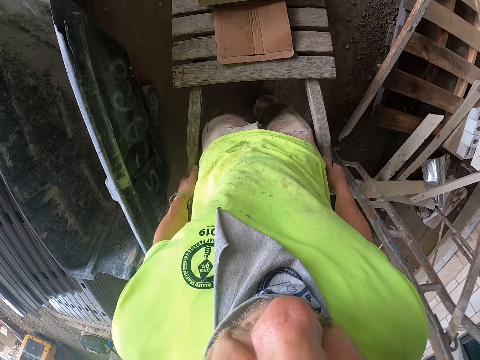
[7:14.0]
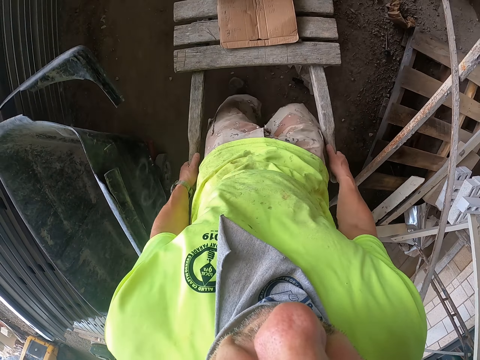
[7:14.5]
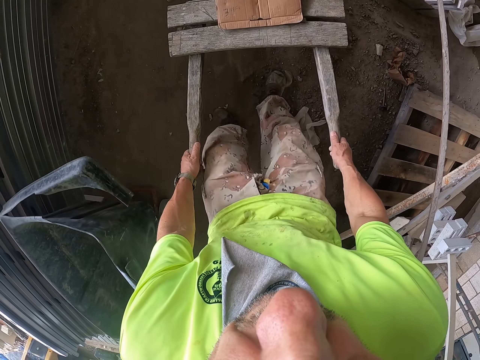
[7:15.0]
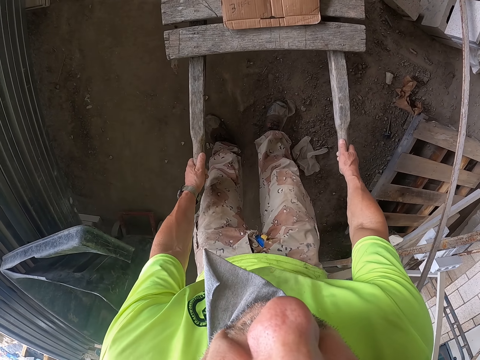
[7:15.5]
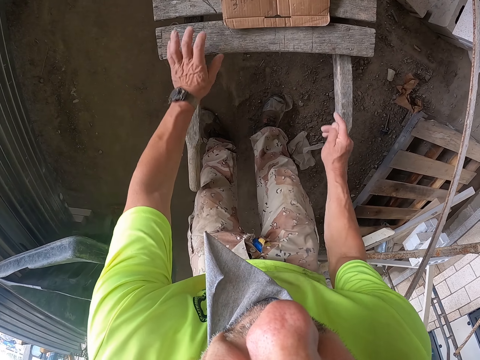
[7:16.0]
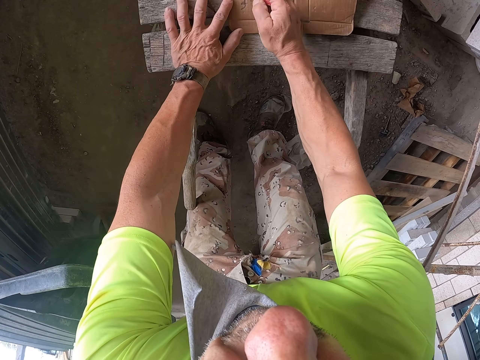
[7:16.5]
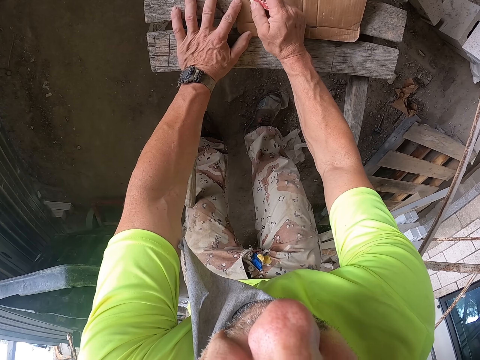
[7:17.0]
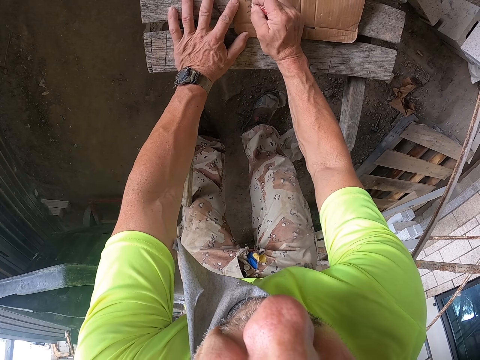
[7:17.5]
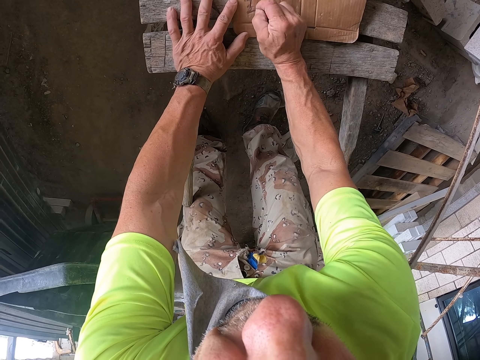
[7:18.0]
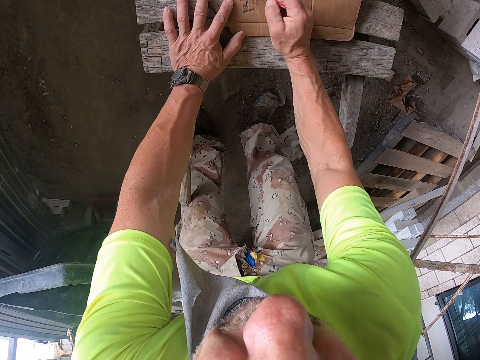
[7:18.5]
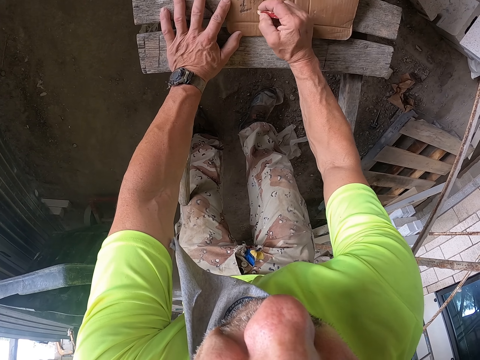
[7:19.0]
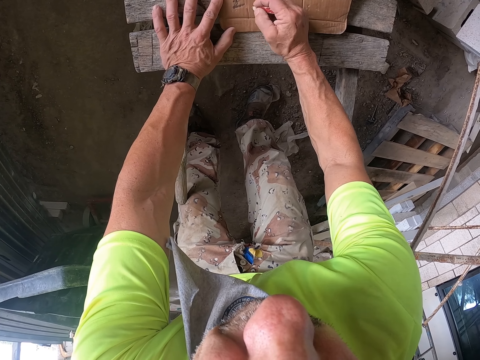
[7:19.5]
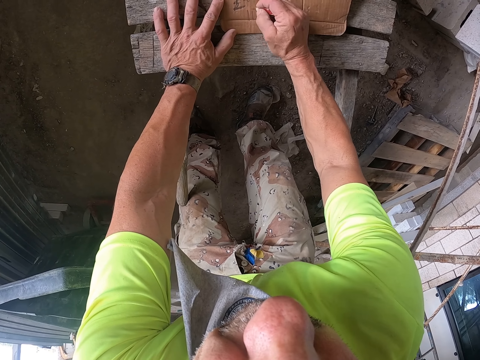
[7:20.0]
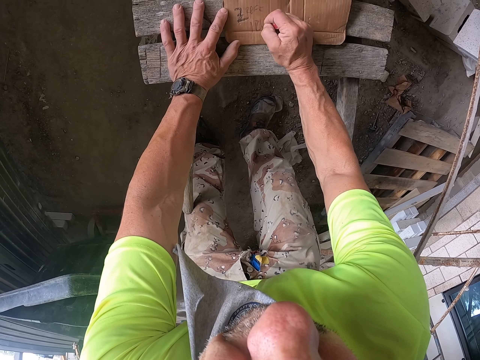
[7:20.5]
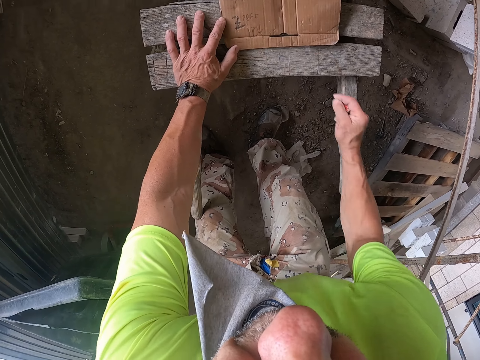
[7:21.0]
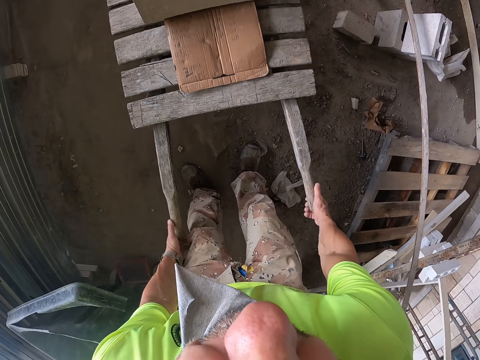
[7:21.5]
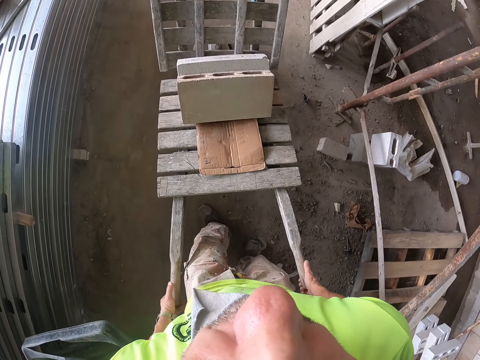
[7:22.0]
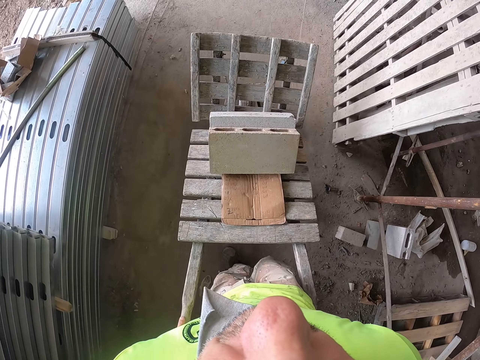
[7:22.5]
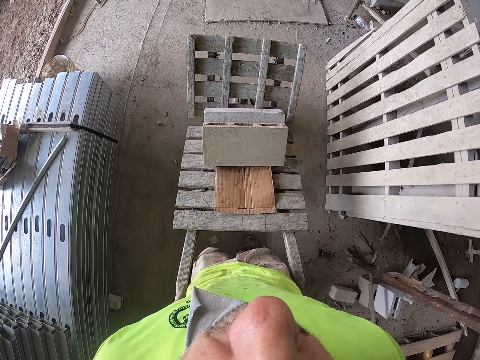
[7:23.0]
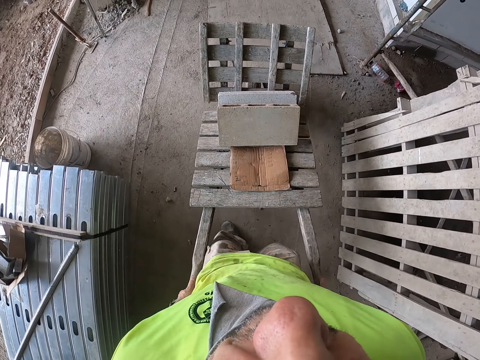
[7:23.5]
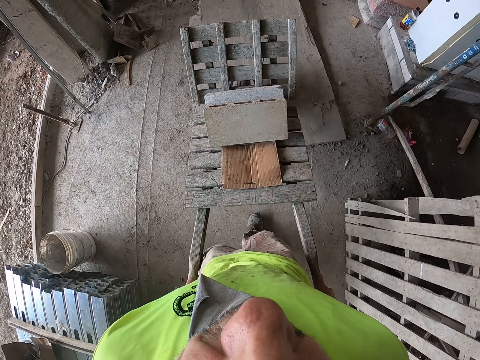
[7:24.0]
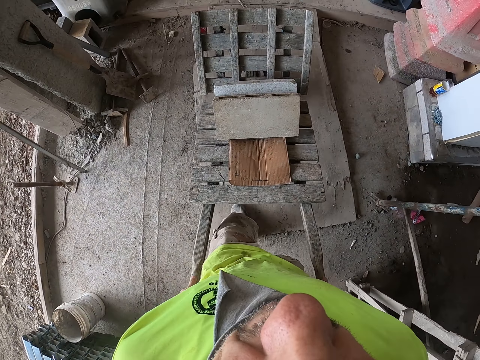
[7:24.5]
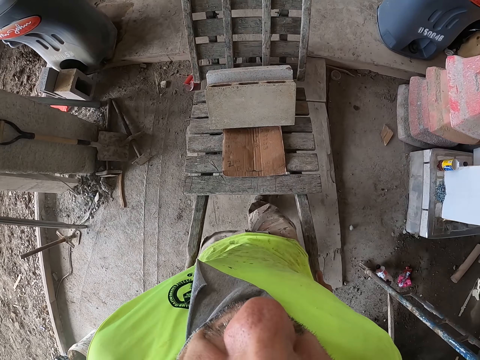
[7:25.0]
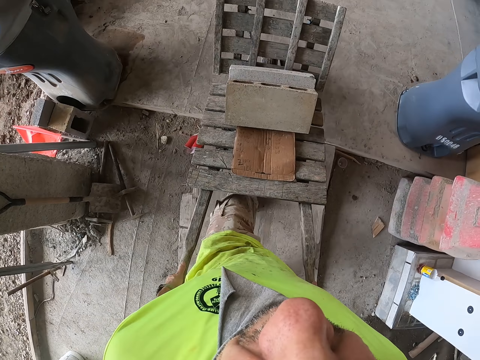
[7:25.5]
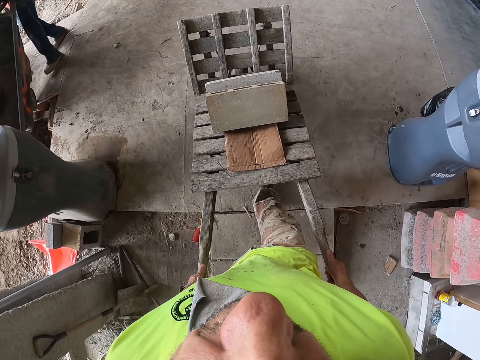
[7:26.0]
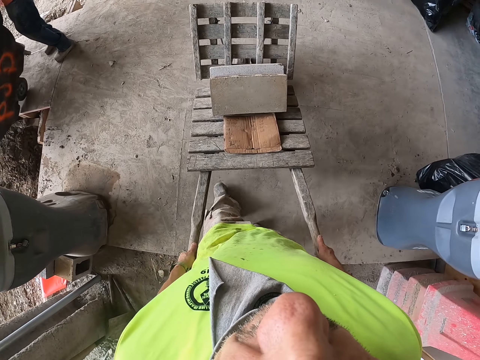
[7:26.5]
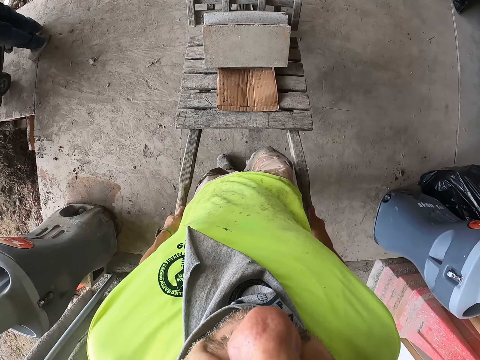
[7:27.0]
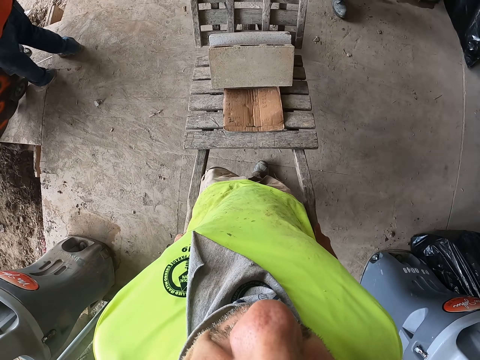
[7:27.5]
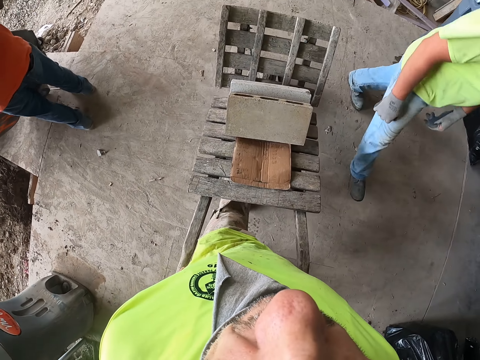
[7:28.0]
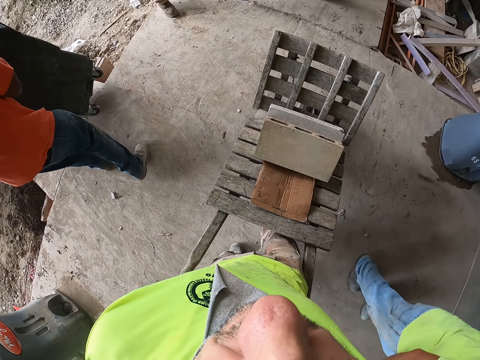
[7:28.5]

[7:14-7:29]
The camera wearer stops the wheelbarrow beside the metal. They write on the carton. They push the wheelbarrow around the construction site.

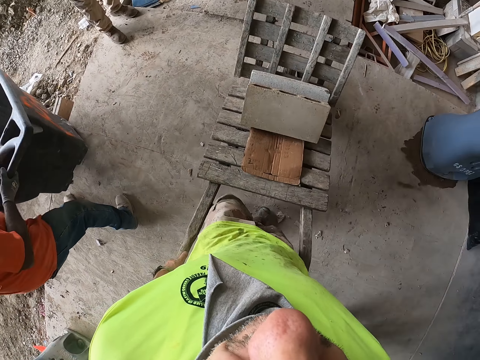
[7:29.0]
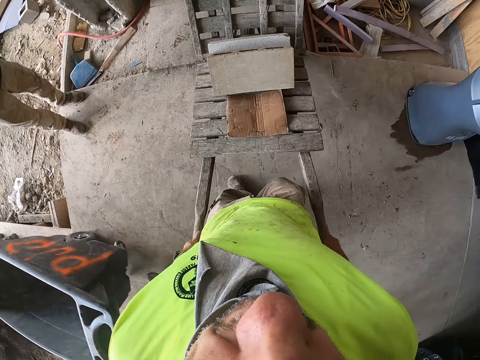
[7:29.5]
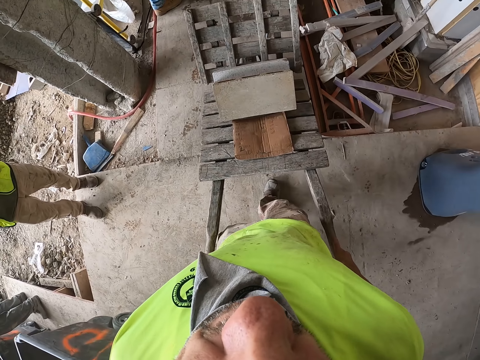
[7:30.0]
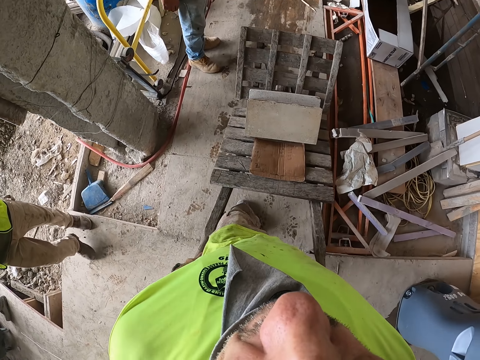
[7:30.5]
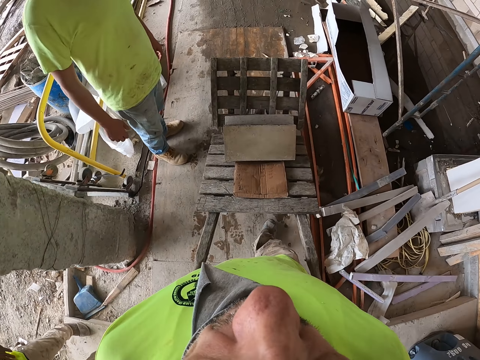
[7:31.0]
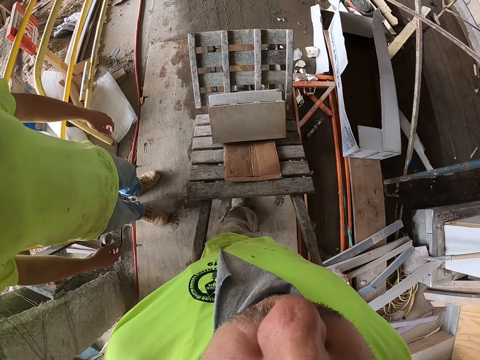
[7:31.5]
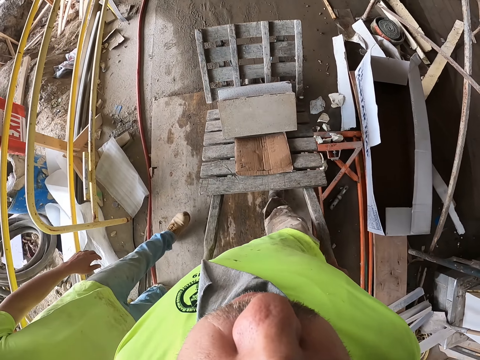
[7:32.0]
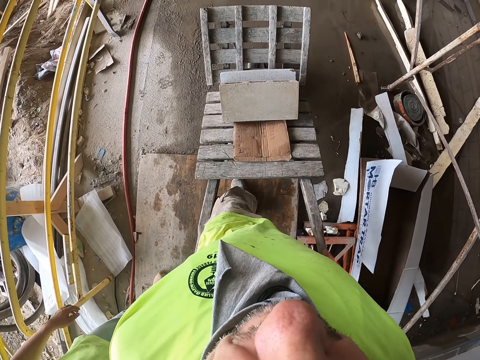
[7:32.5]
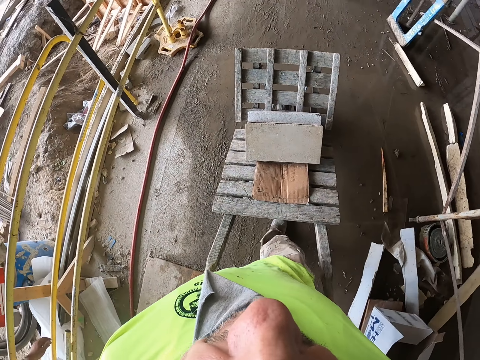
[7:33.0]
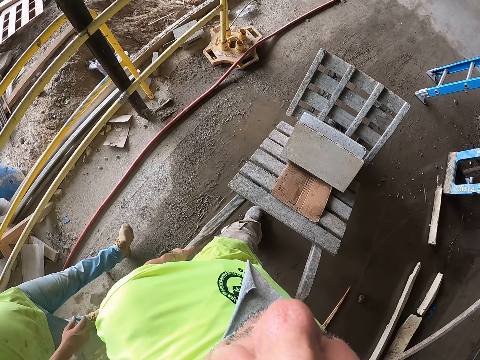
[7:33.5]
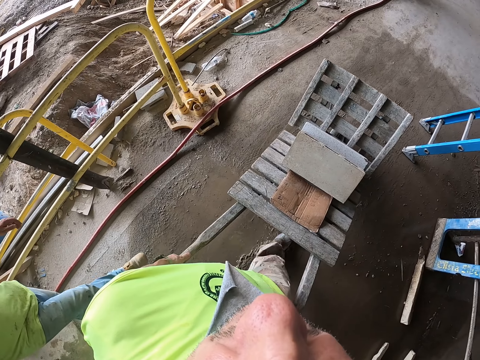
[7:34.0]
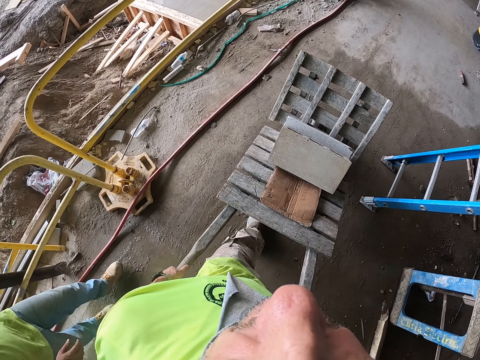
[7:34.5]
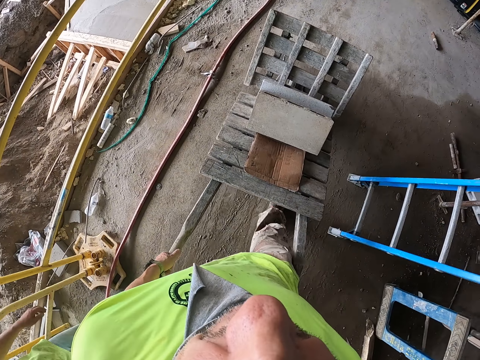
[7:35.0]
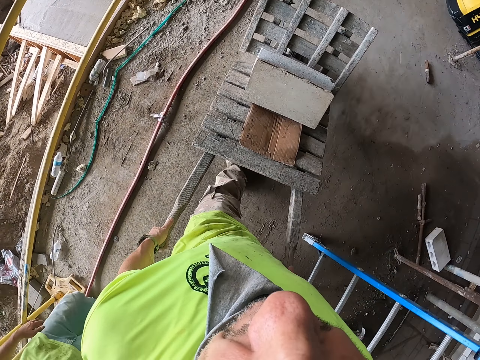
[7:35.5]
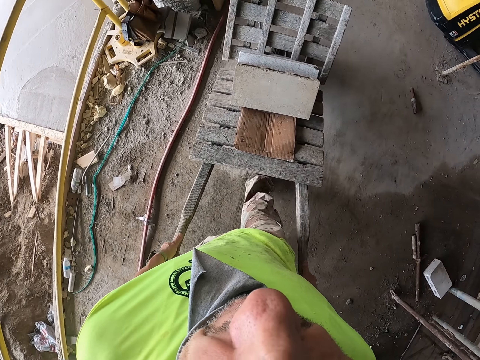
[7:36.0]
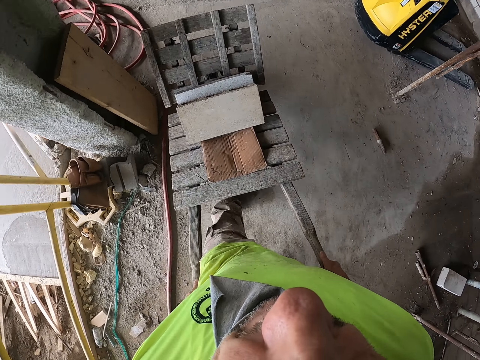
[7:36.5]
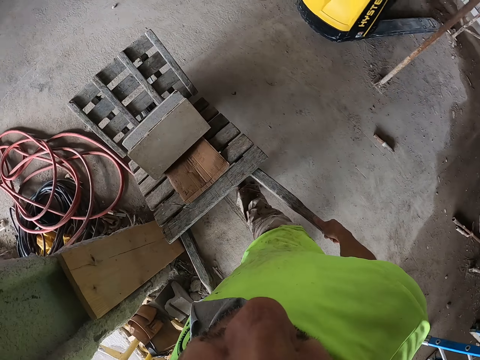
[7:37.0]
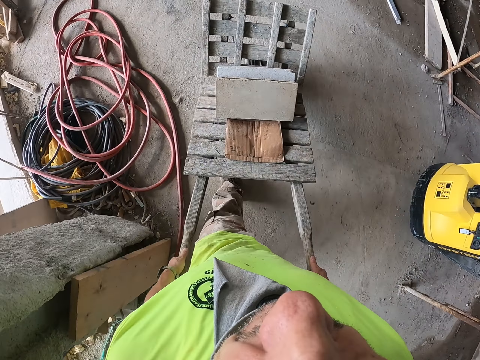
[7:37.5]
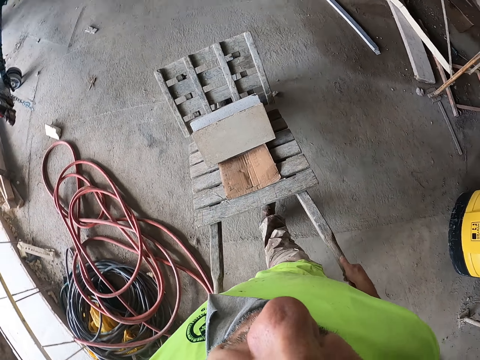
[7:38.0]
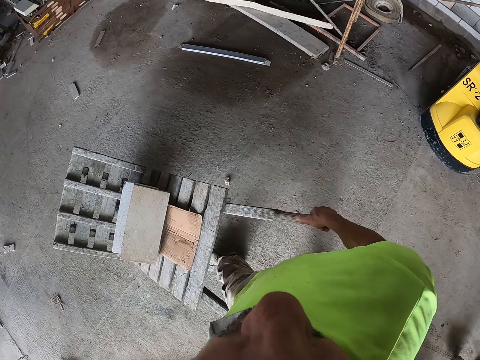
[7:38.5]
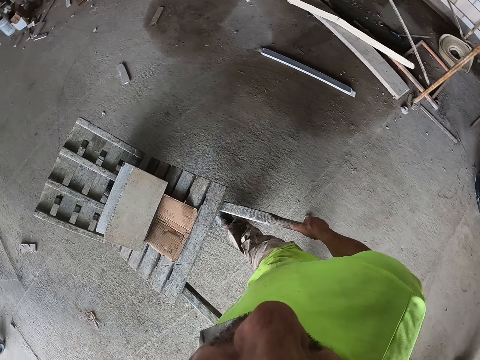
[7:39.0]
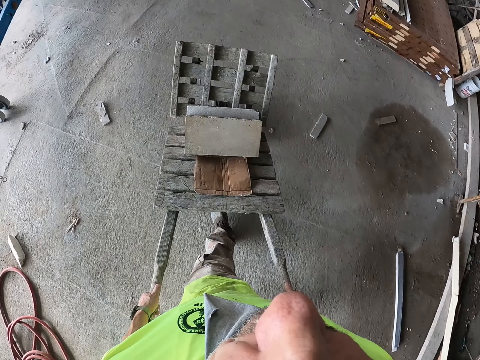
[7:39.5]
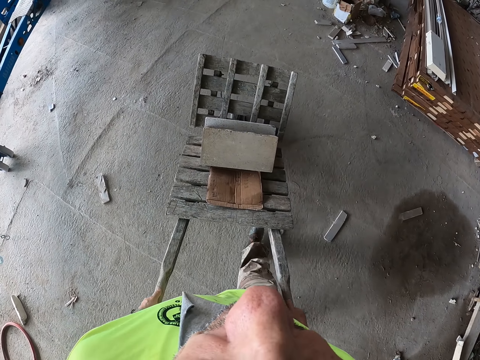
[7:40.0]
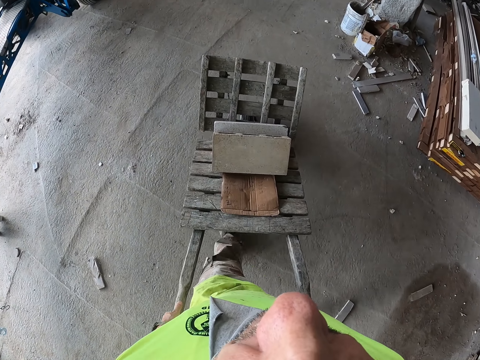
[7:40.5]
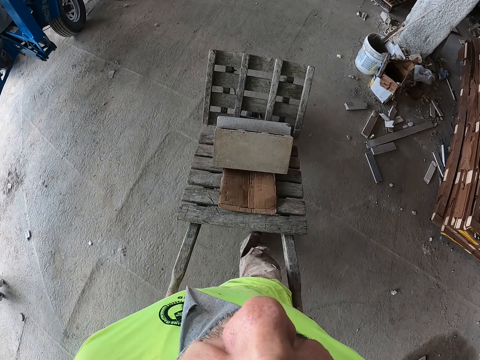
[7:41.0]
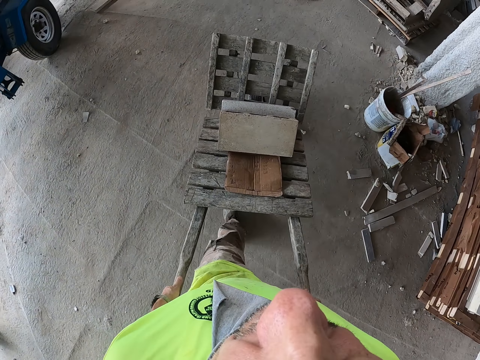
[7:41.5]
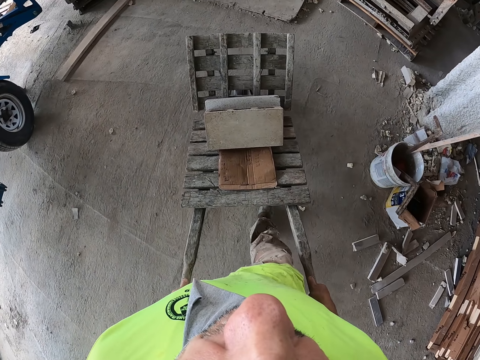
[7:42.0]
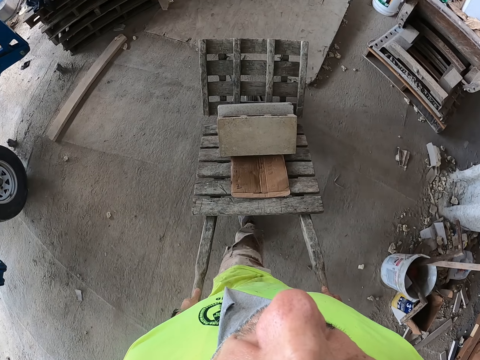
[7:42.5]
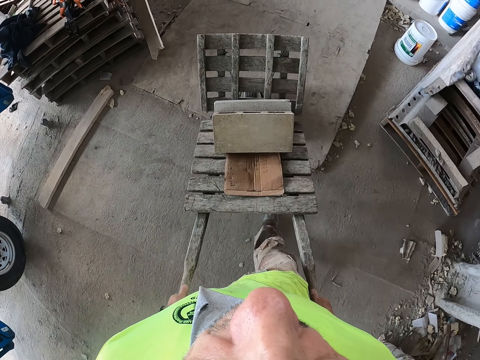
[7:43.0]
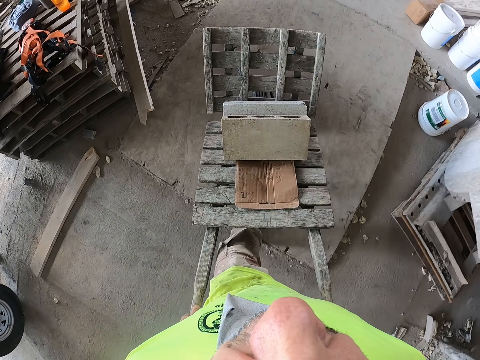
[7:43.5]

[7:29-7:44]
A man walks beside the camera wearer. The camera wearer looks around the brick site.
